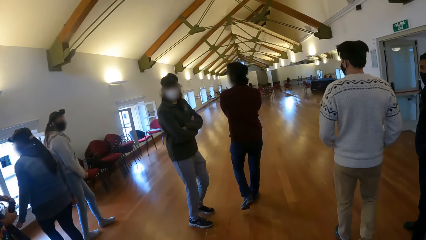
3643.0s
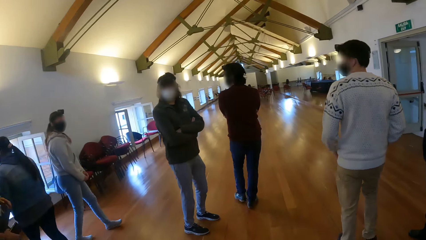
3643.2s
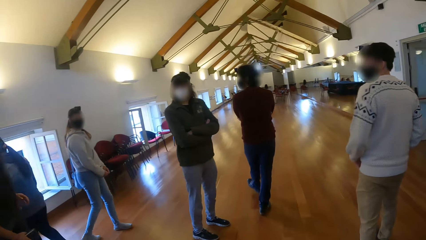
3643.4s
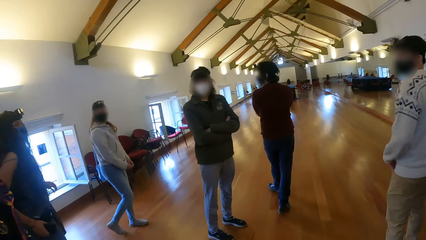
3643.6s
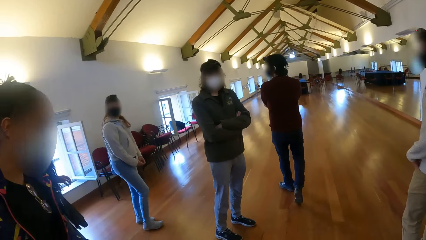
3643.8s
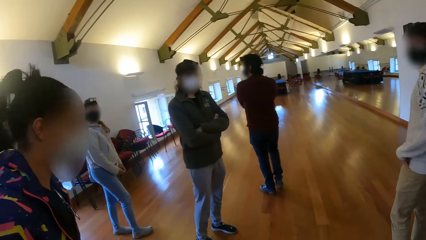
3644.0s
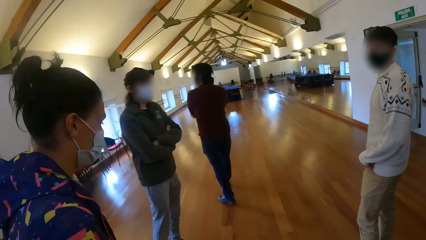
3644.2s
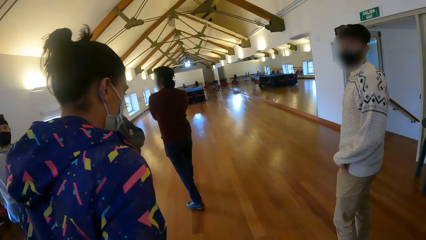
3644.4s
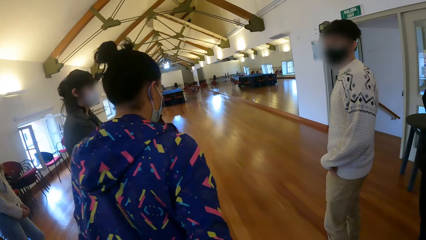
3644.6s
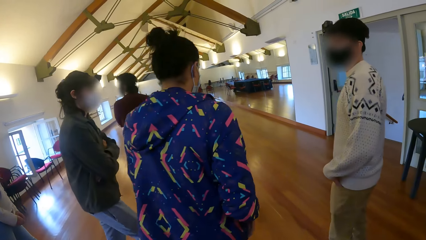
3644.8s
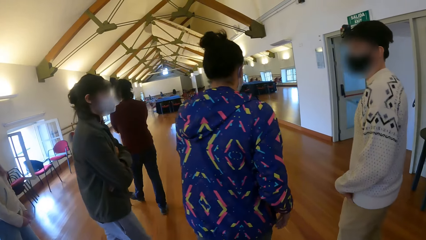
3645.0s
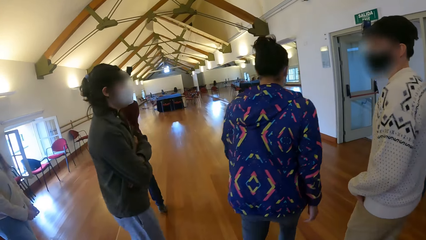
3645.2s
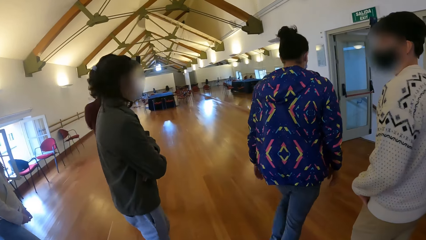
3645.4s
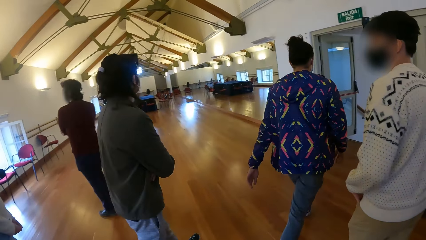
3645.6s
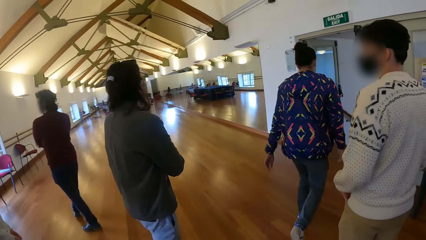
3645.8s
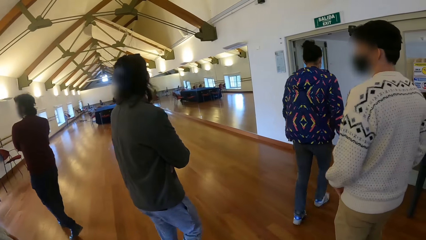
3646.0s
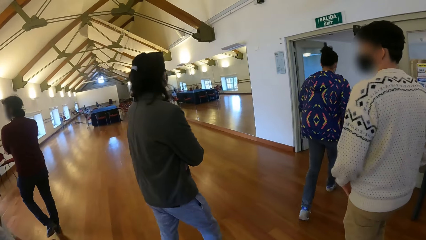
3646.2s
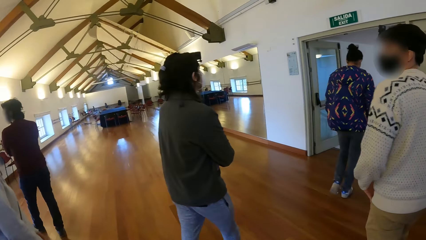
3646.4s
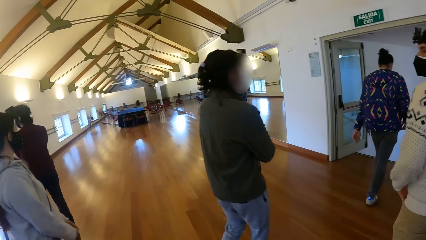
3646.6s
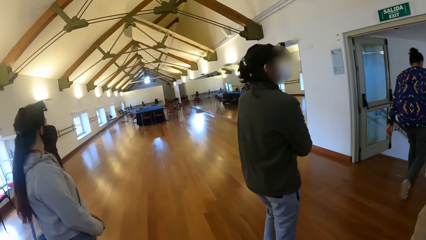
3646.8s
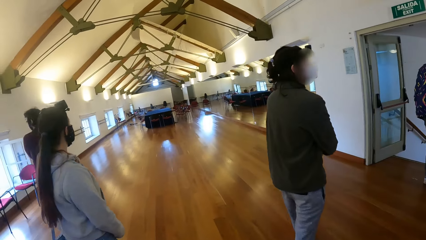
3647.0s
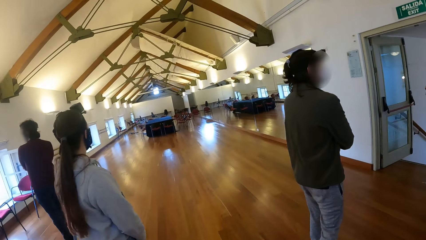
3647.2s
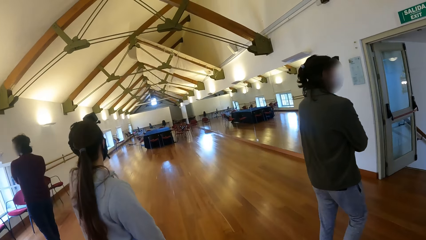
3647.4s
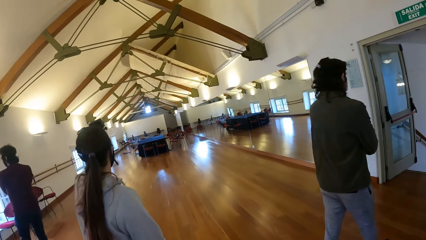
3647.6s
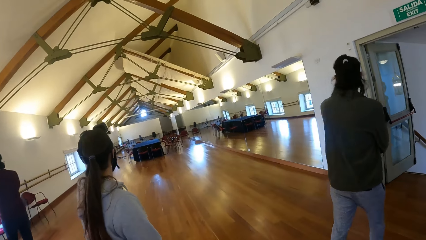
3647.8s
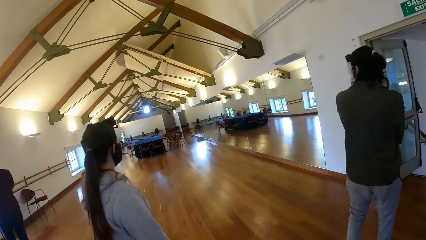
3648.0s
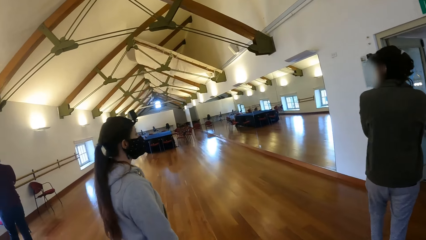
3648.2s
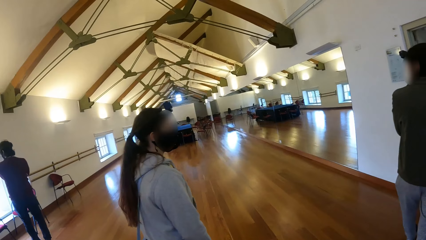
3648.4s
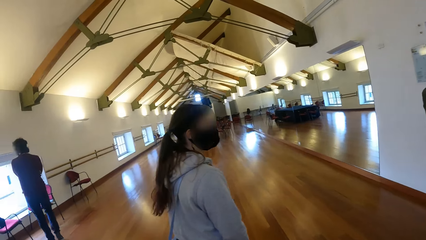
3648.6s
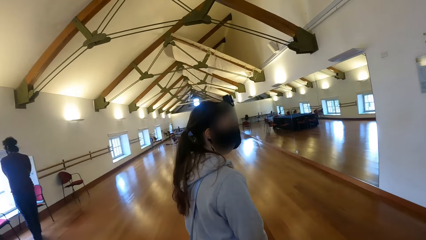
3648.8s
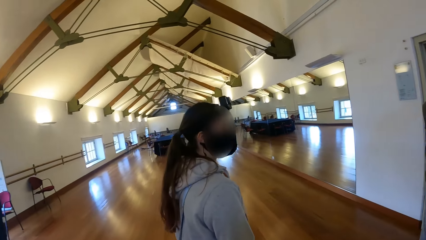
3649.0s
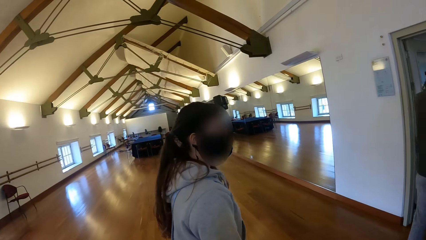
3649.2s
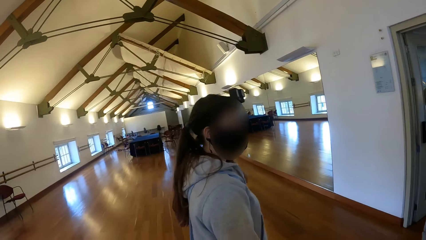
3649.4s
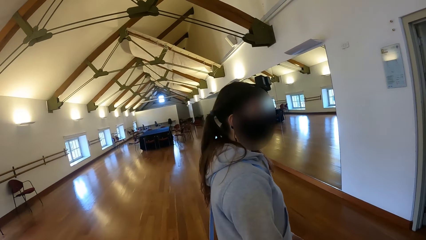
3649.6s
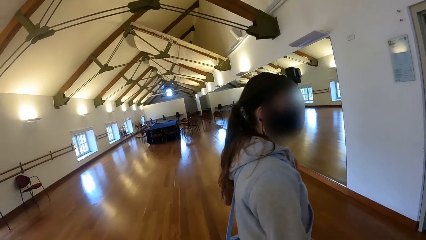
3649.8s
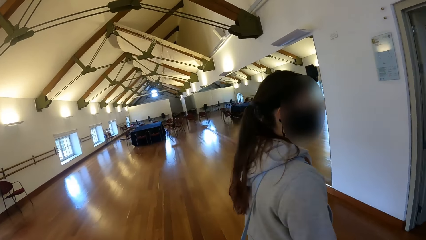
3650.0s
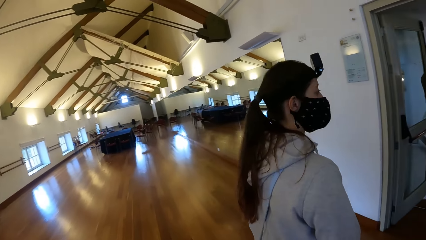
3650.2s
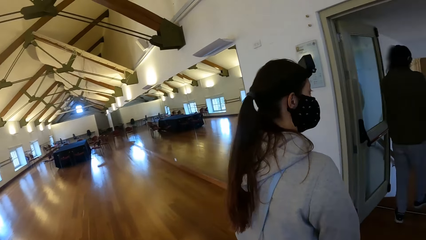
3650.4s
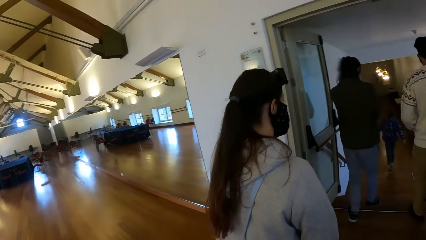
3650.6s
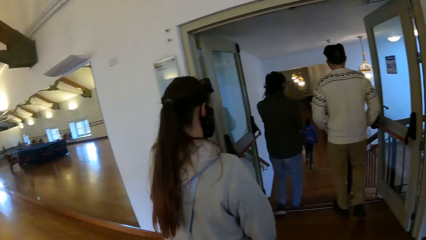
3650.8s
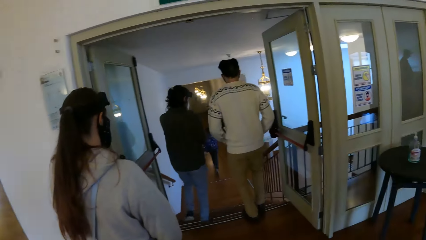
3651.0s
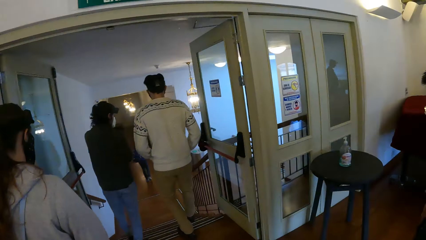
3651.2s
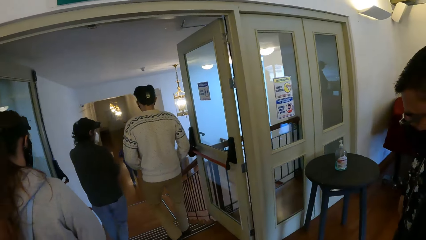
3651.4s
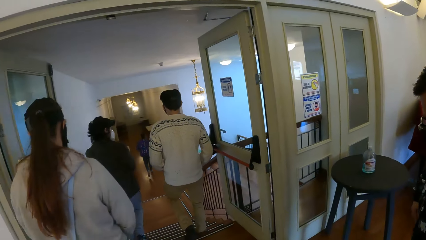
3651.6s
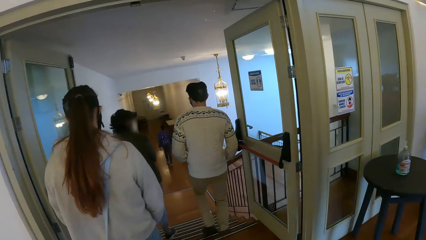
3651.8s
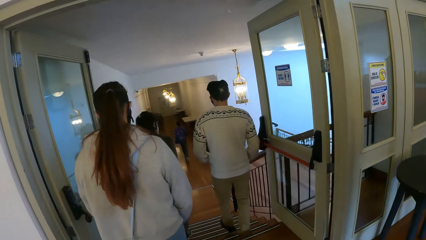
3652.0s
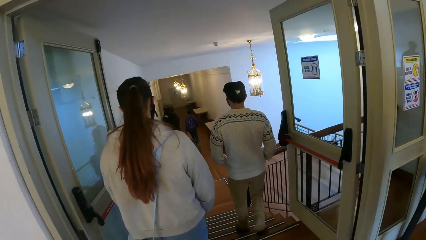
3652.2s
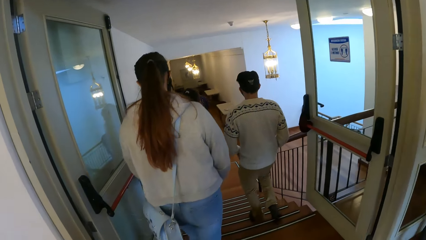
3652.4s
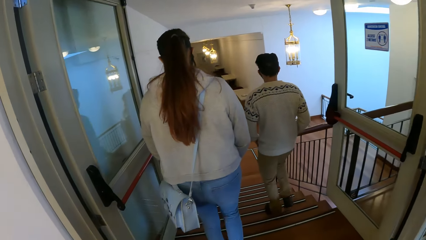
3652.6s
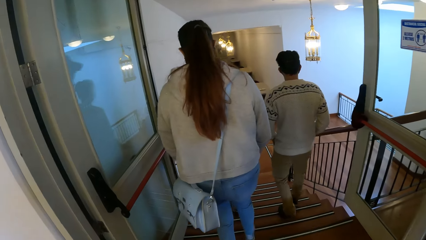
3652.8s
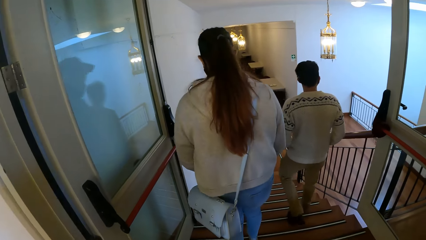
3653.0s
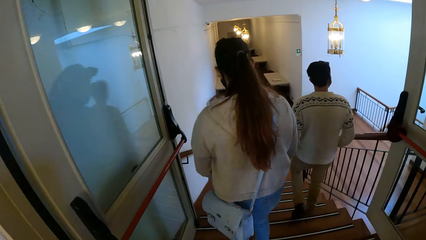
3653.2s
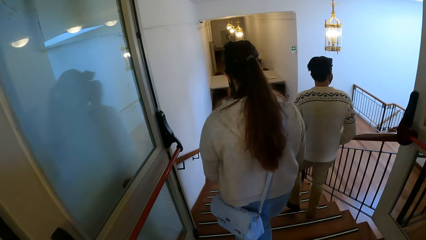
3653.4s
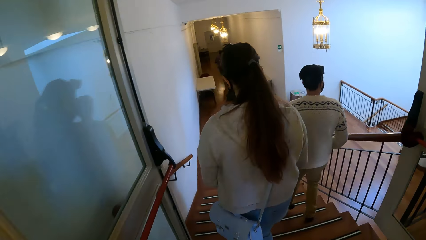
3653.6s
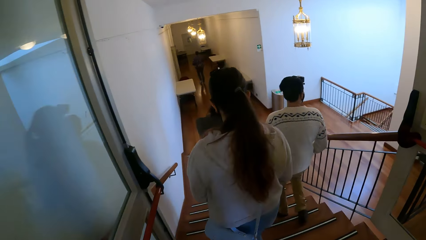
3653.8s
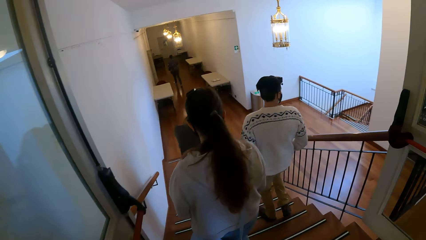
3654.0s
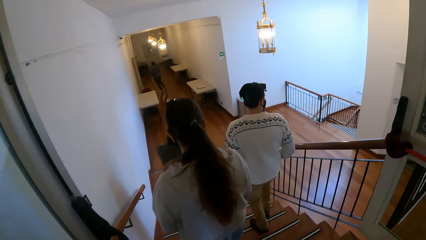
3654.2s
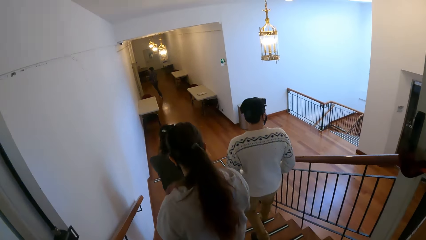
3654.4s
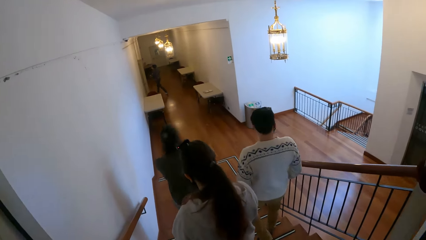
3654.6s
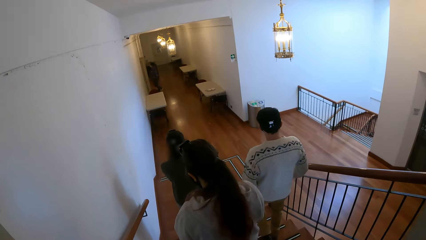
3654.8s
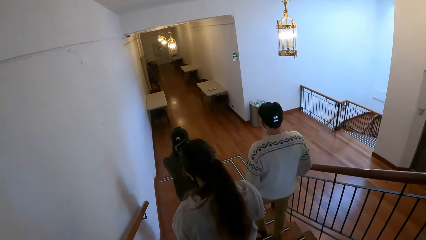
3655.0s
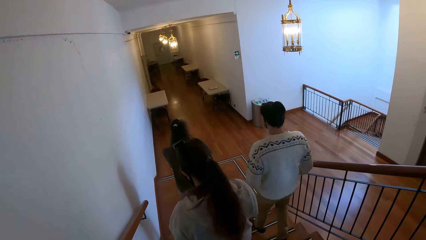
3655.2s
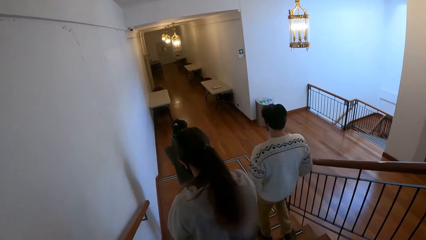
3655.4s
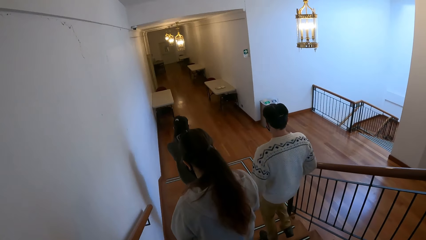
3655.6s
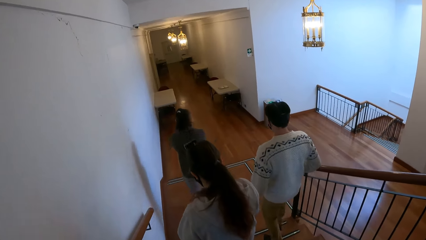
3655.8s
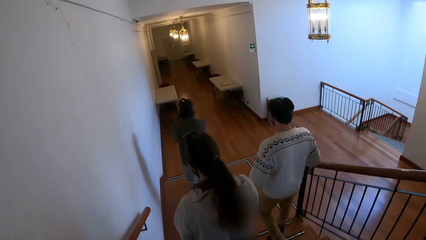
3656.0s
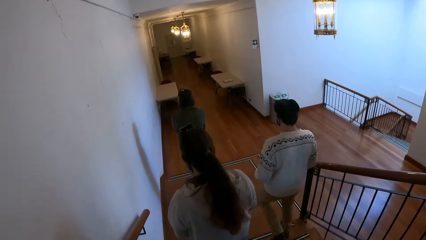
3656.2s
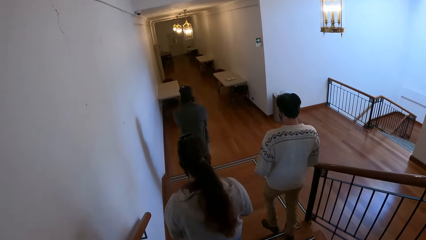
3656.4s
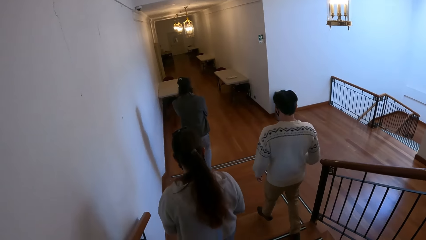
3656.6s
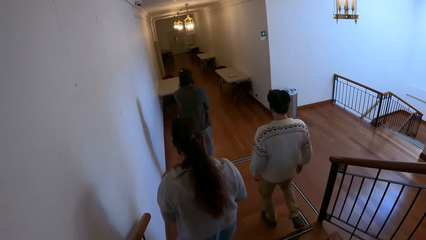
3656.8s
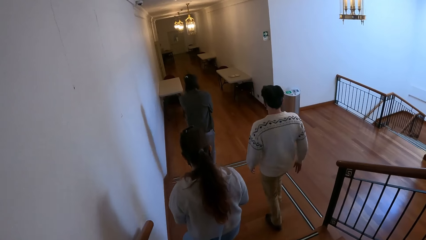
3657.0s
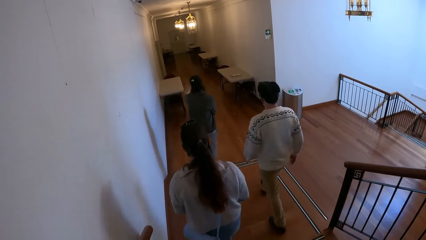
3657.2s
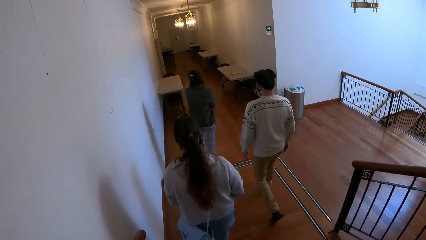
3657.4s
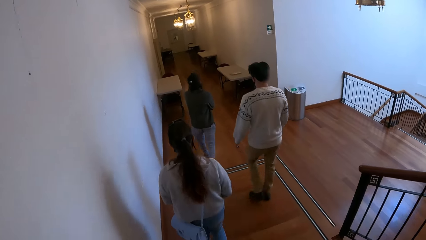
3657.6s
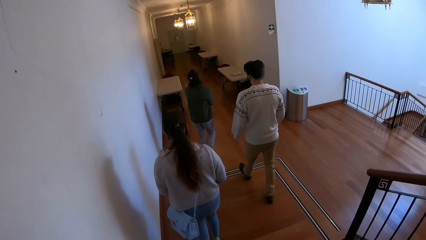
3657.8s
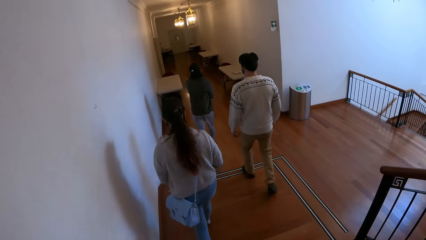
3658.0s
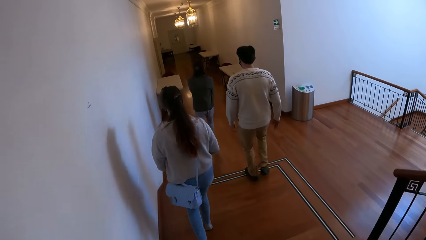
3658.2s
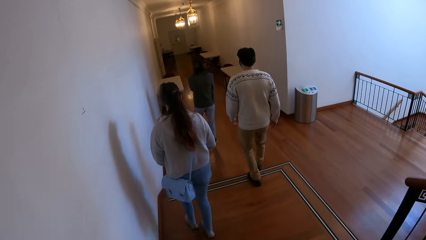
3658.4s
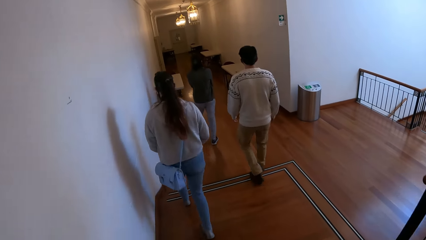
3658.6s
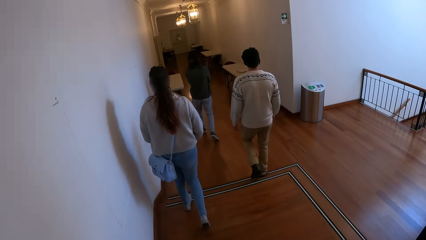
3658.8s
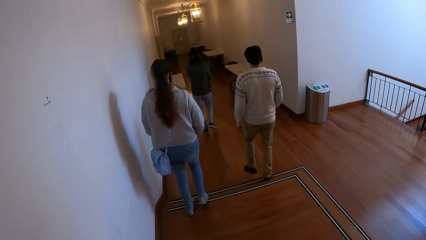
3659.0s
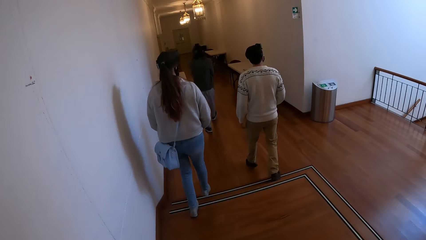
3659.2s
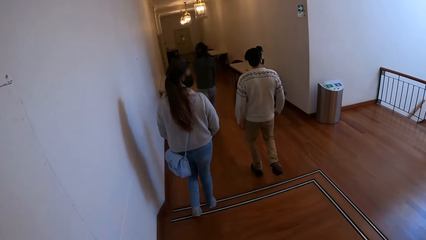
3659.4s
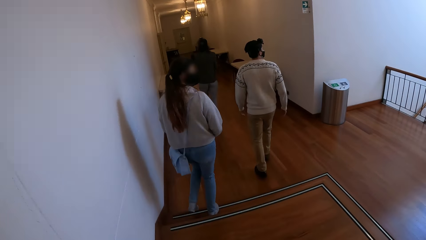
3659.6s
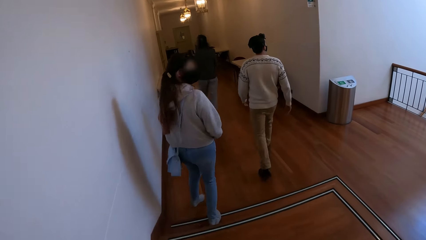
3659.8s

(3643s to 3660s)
The woman walks through an entrance. The camera wearer walks down a staircase with the group of people.
